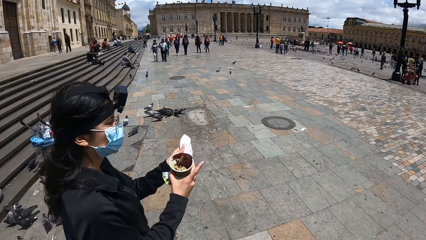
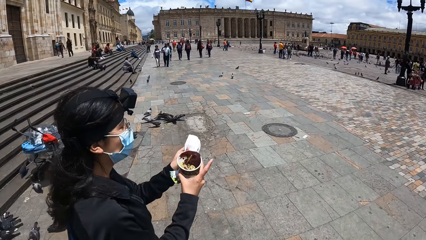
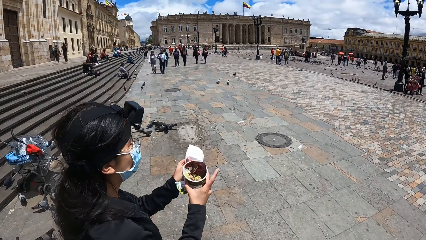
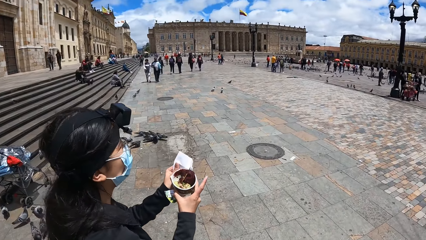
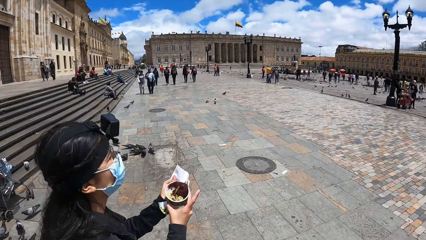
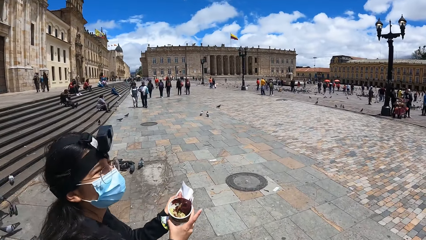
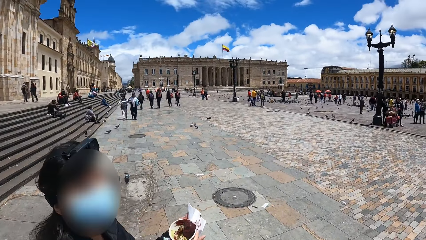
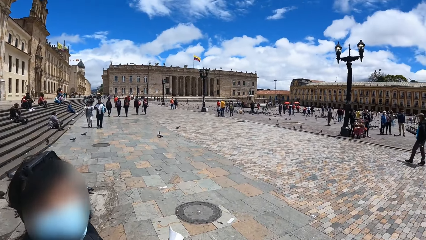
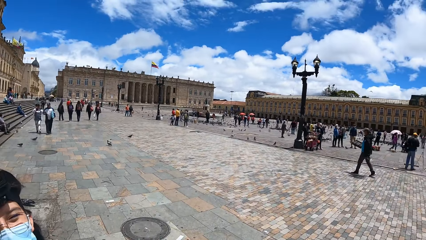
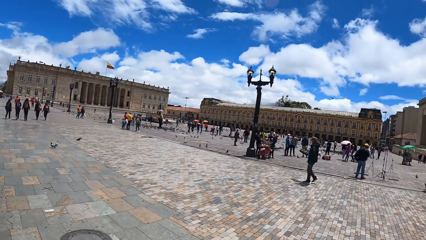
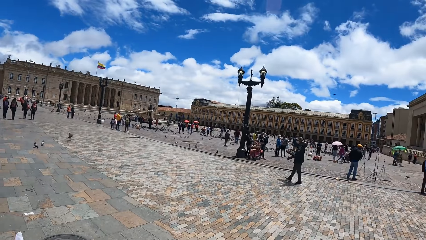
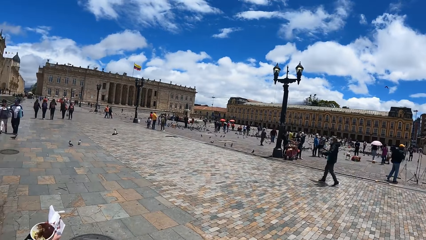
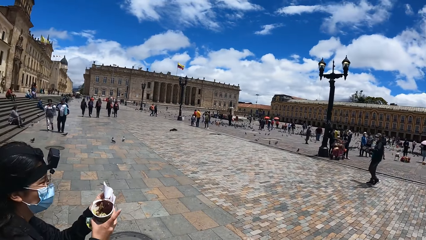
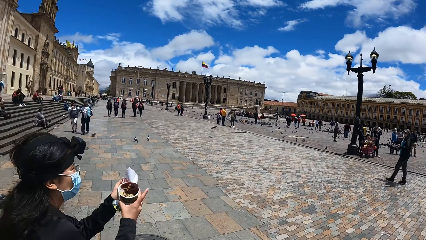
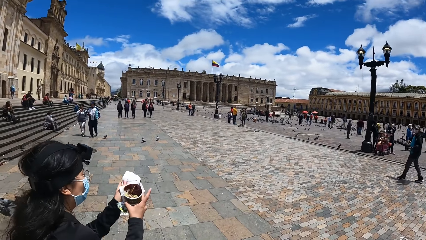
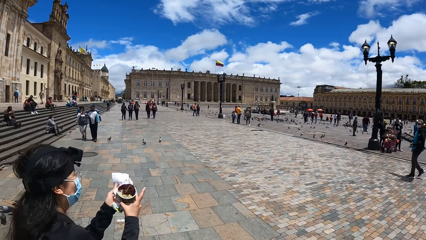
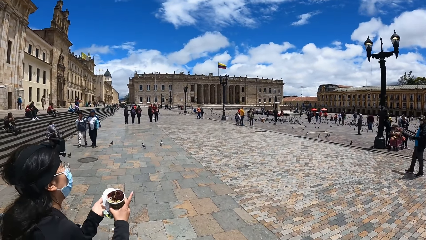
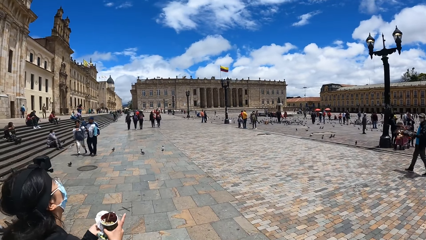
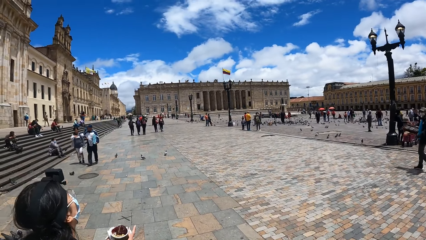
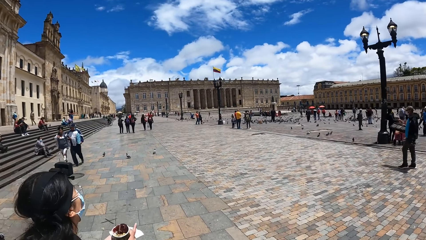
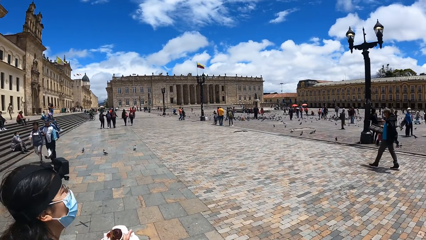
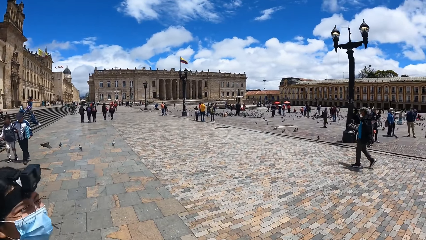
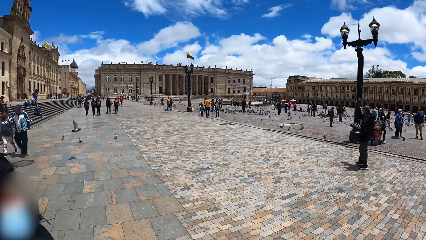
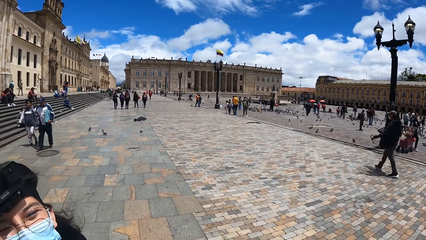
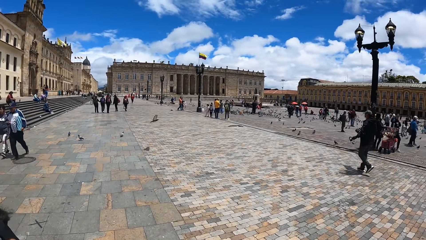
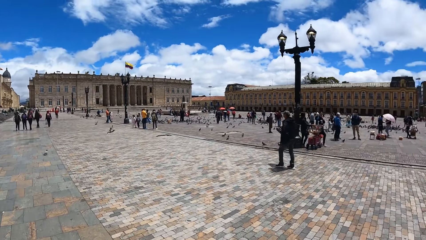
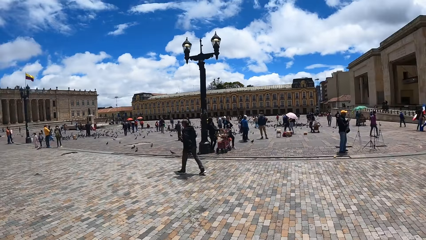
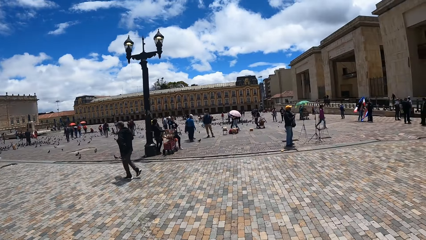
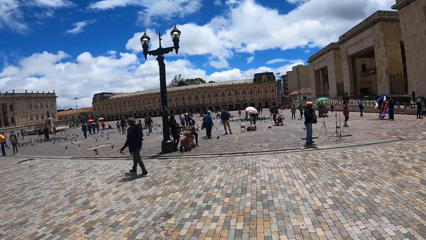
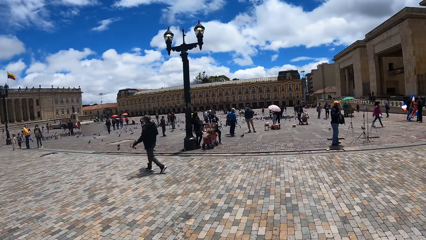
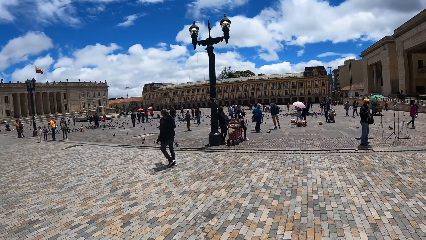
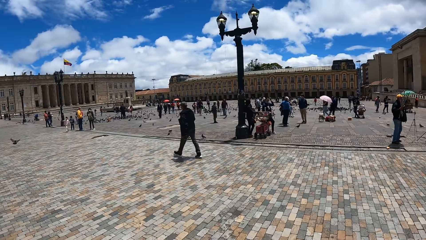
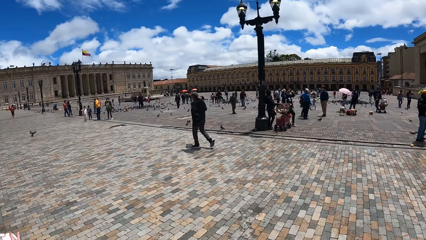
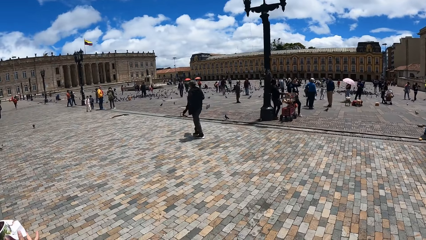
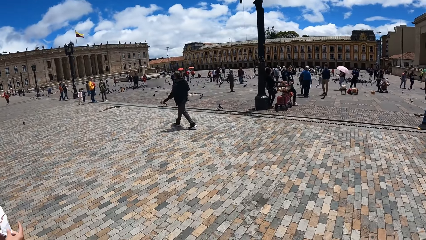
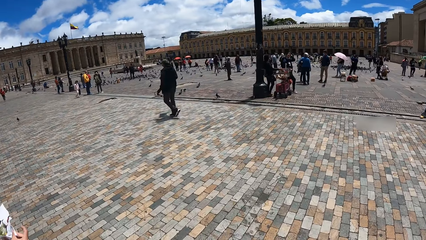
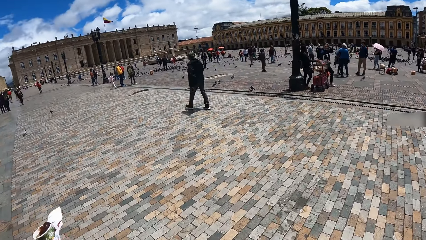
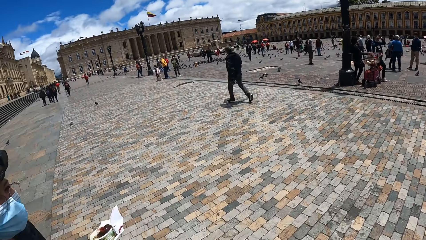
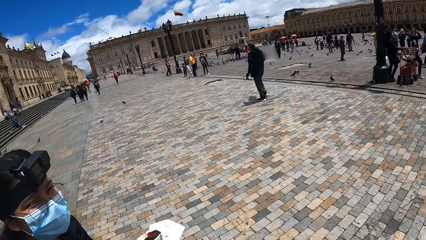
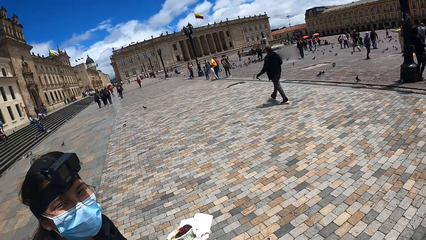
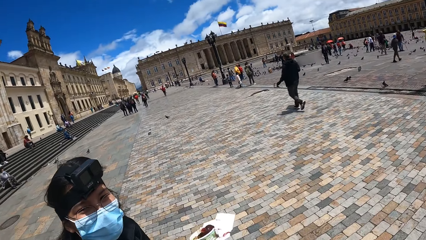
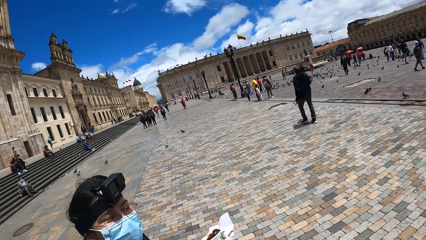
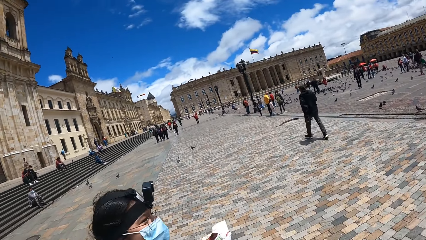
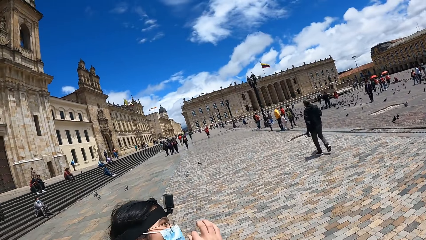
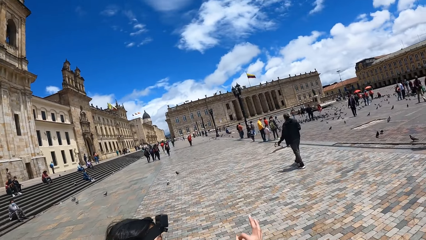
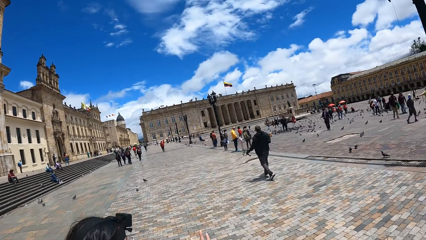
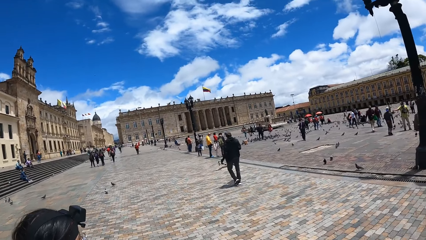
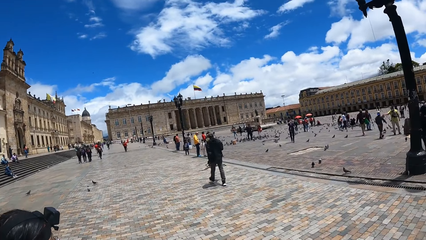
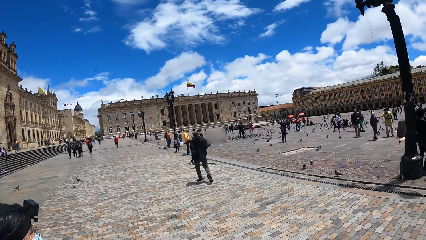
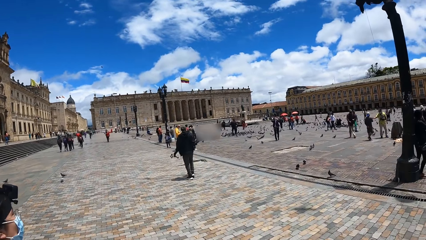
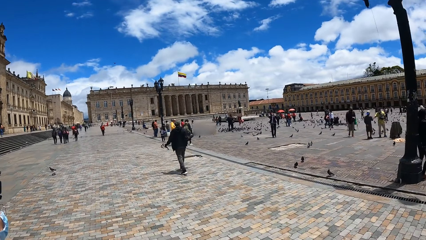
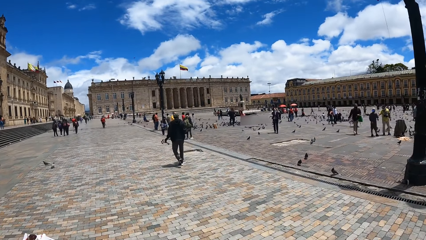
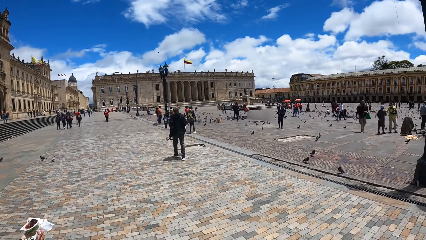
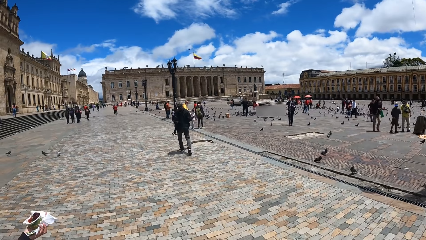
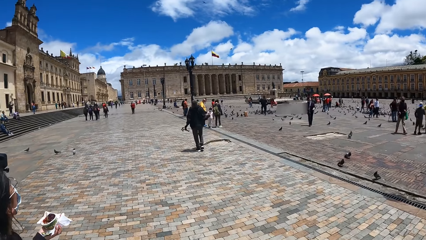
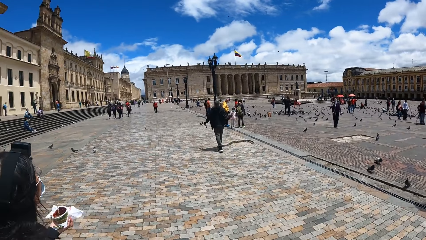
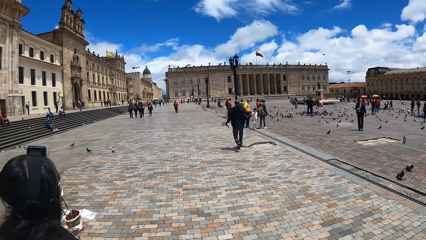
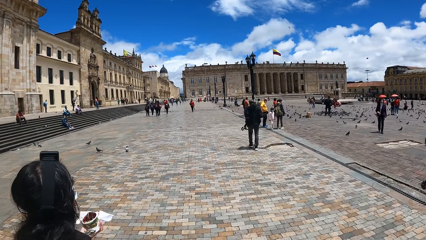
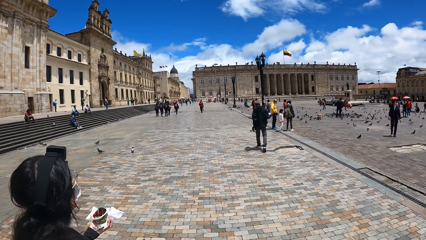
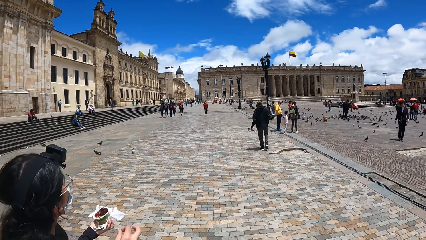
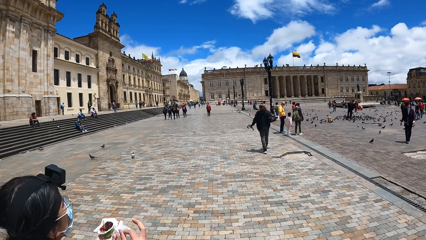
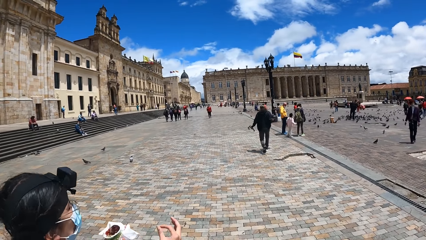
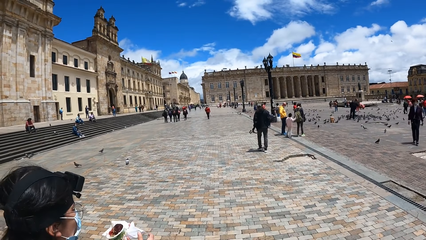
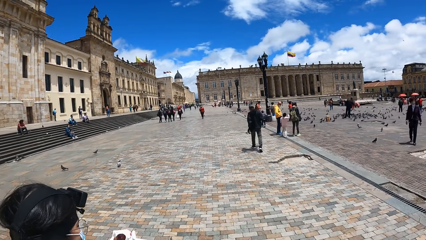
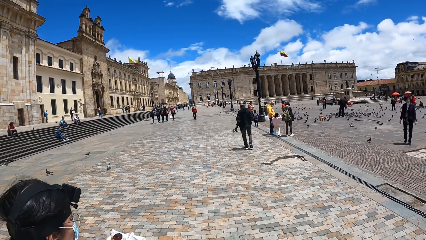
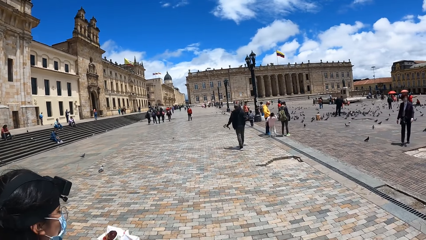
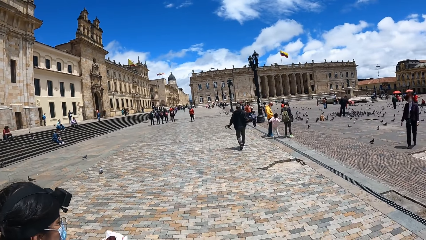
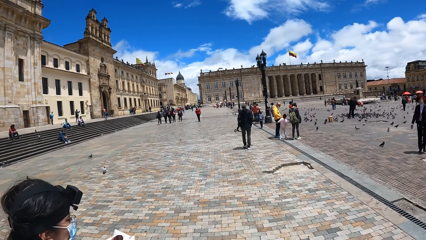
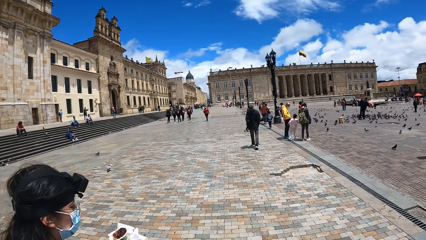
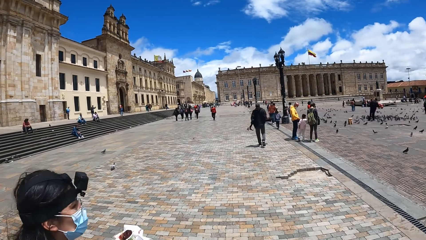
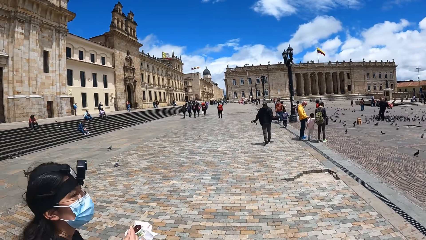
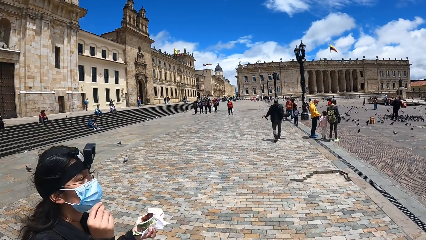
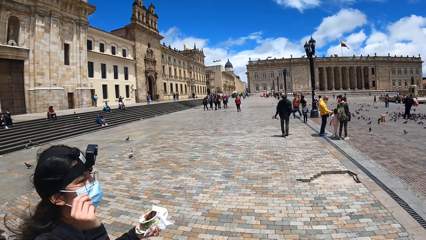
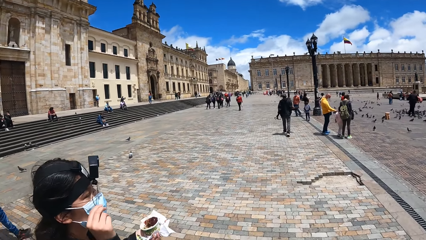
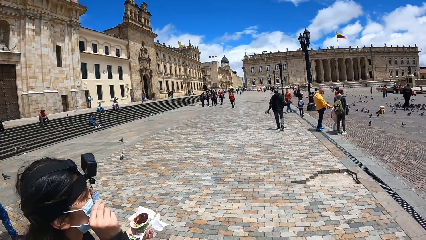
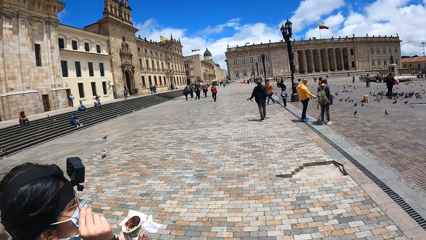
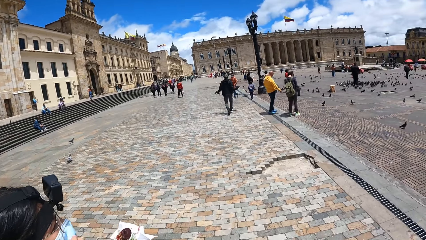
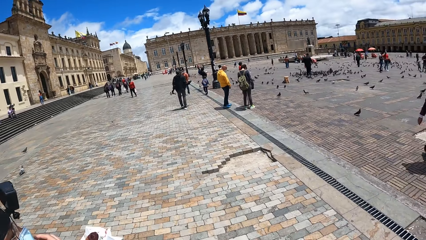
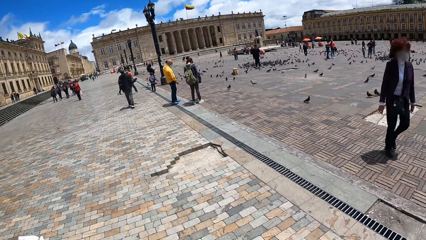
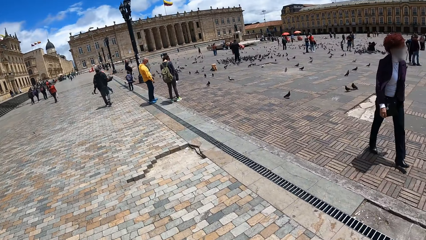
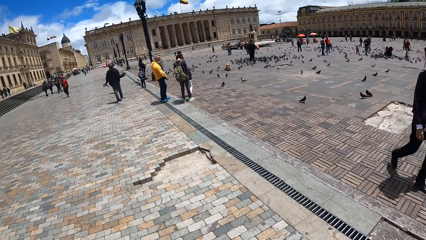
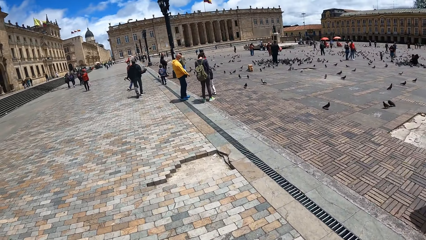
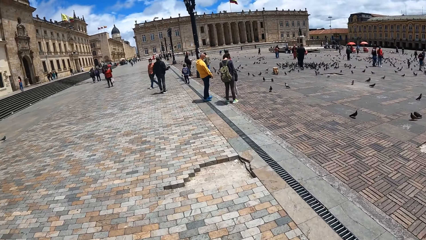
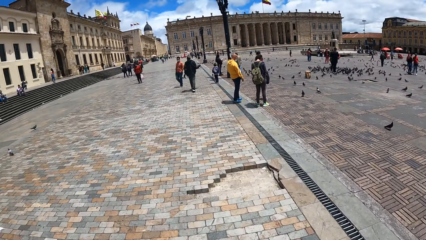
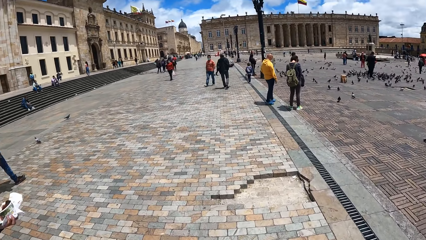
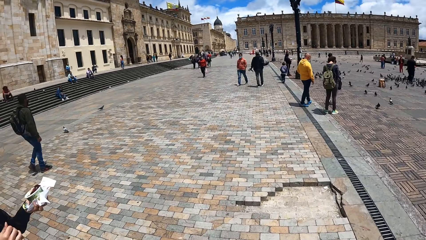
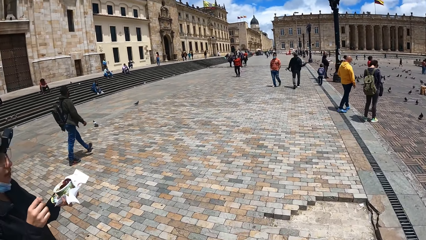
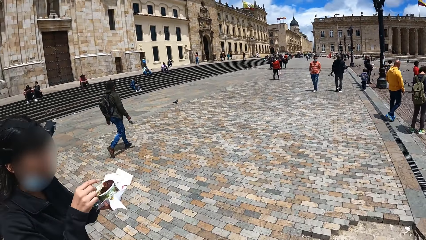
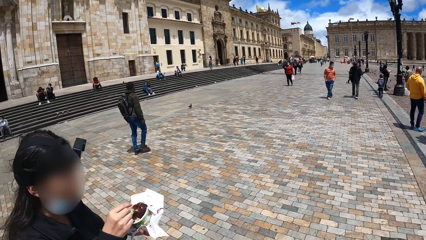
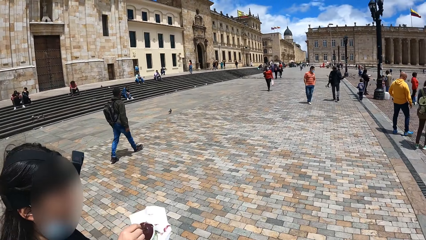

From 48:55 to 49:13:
The camera wearer looks left. A woman walks forward. The camera wearer converses with the woman, looks forward, looks left, converses with the woman, walks forward, looks forward, and looks left. The woman converses with the camera wearer. The camera wearer looks left and walks forward. The woman converses with the camera wearer. The woman adjusts her glasses. The camera wearer turns right, walks forward, and turns left.
